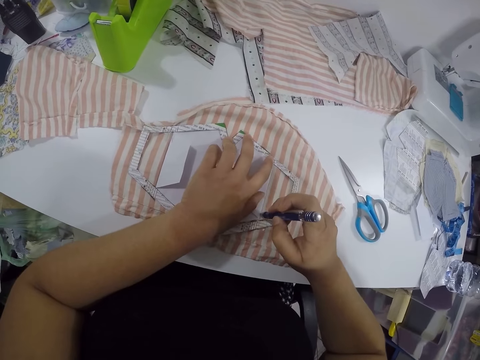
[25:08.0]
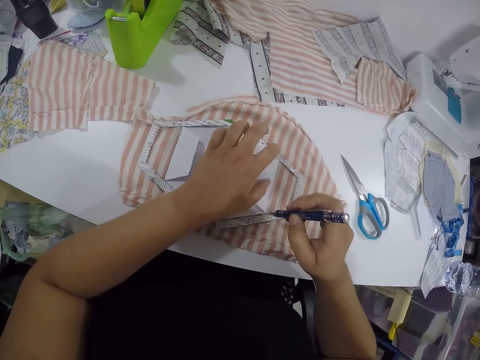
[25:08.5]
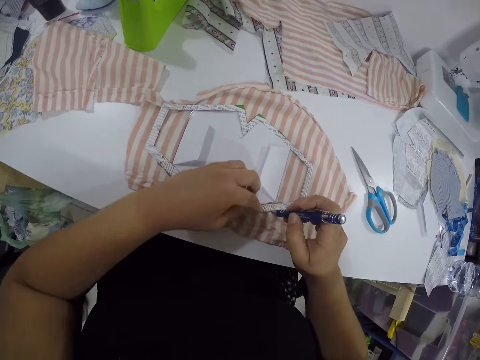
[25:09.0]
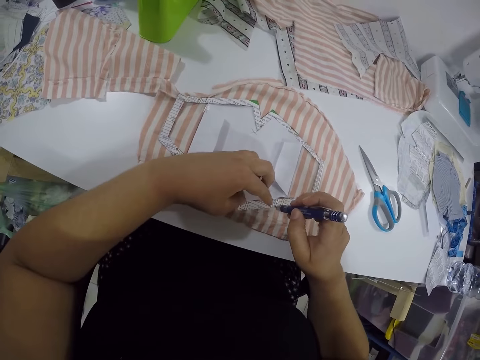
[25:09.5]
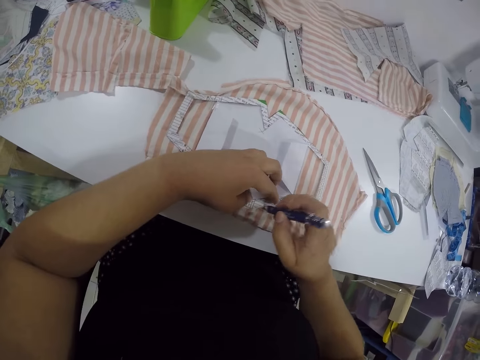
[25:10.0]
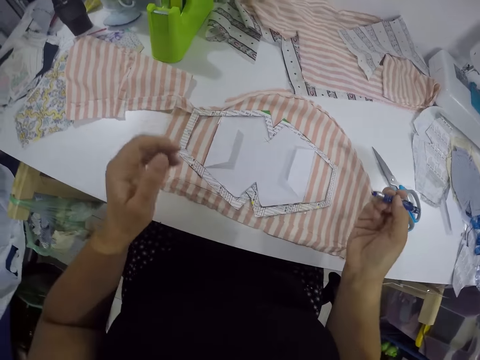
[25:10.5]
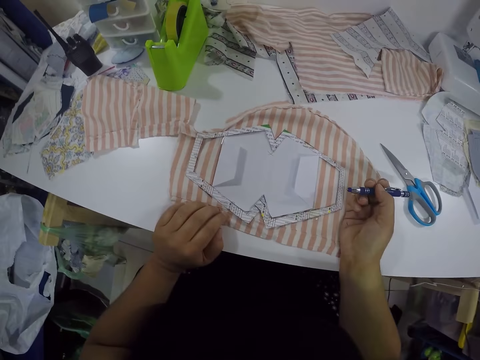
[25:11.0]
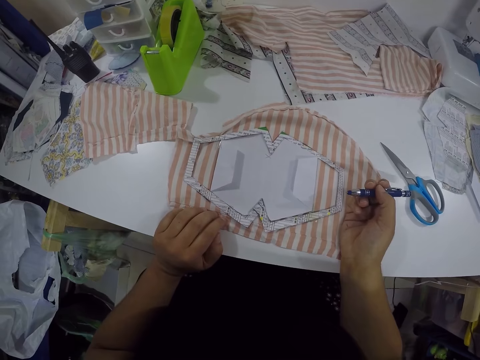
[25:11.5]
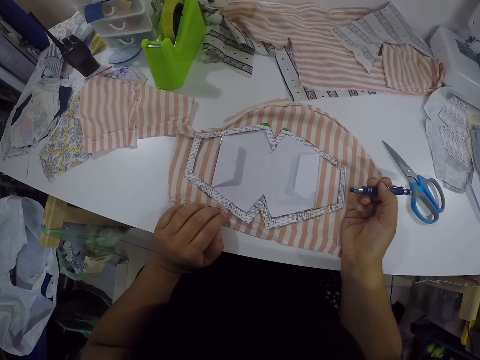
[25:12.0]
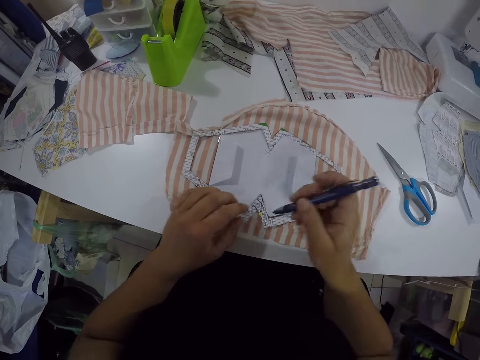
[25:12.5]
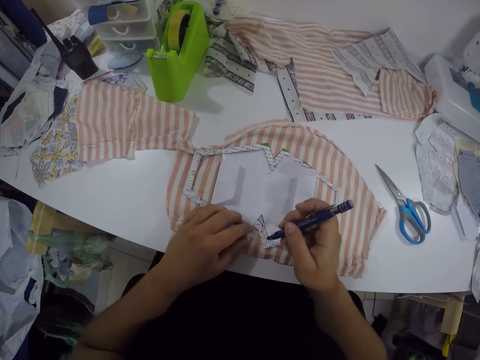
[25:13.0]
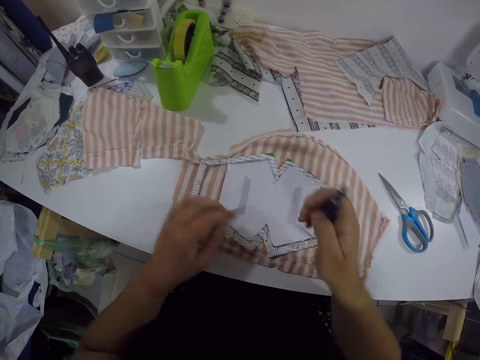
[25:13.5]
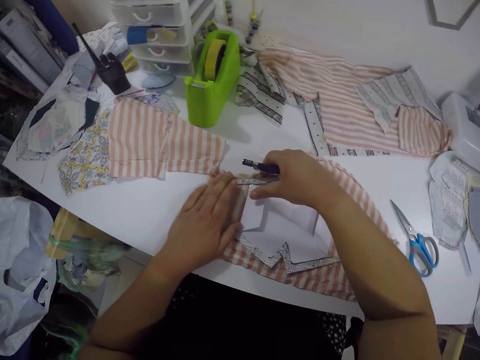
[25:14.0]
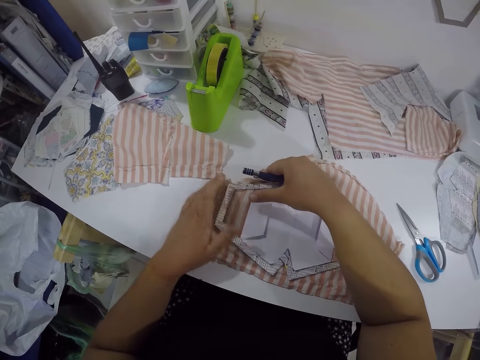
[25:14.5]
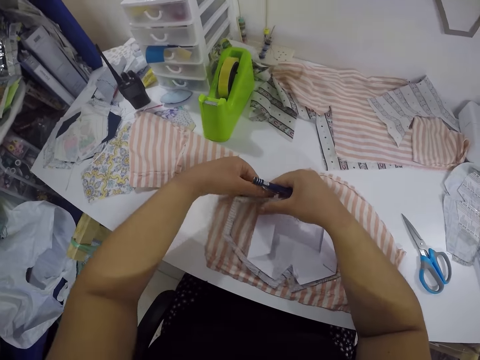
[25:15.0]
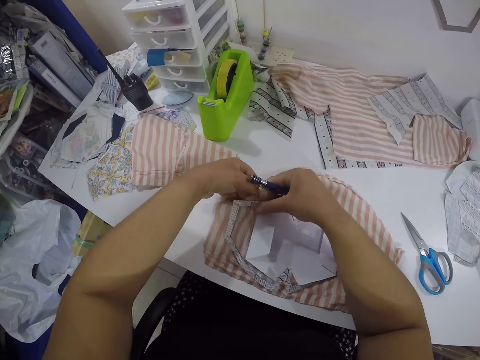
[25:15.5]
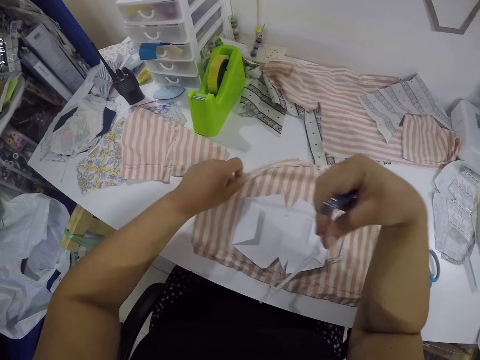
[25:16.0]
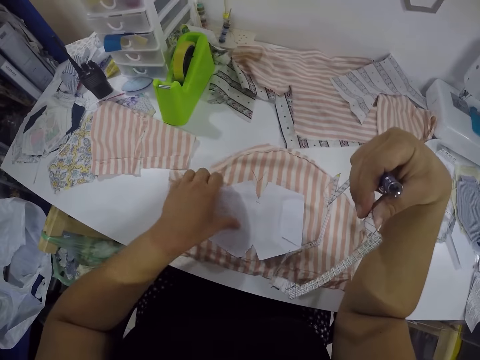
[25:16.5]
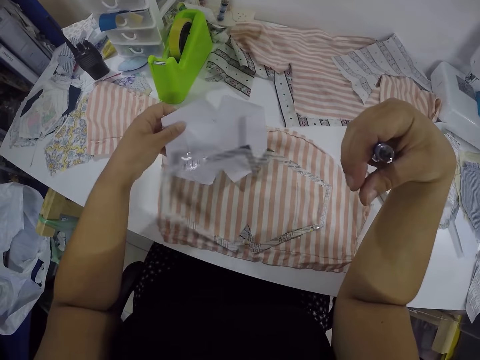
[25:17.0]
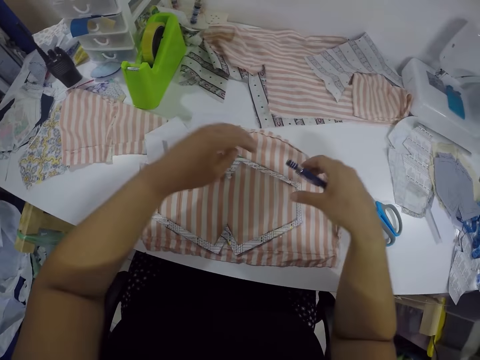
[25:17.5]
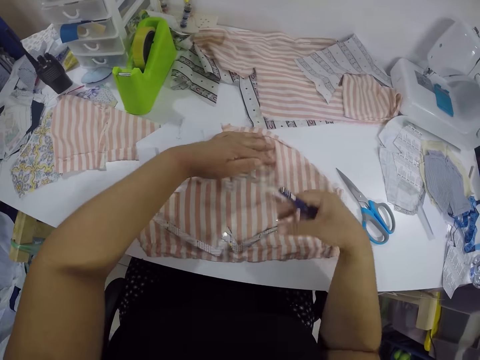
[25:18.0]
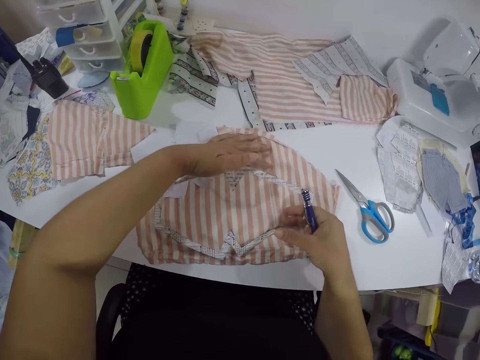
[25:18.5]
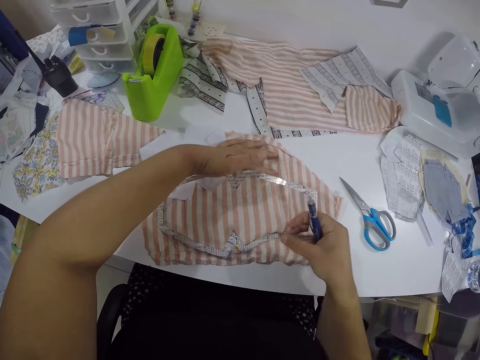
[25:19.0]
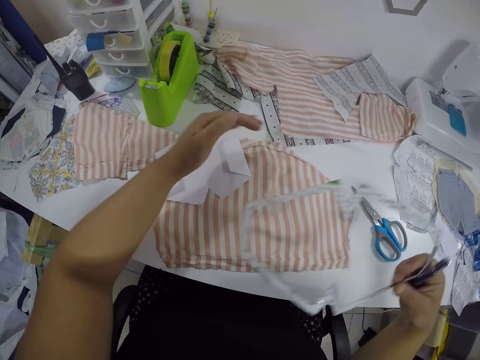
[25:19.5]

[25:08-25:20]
The camera wearer places her left hand on the cardboard frame. She traces on the piece of cloth with the pen on her right hand. She places her left hand on the piece of cloth. She picks the cardboard frame from the piece of cloth with her right hand. She picks the paper from the piece of cloth with her left hand. She drops the paper on the piece of cloth with her left hand. She picks the cardboard frame from the piece of cloth with her right hand. She places her left hand on the piece of cloth.

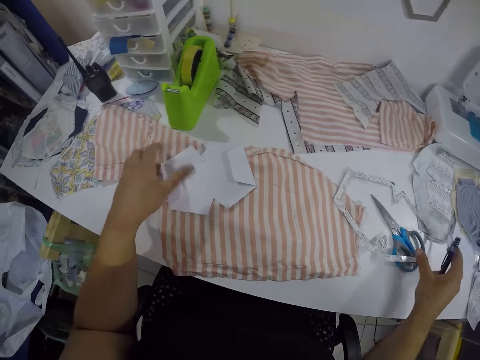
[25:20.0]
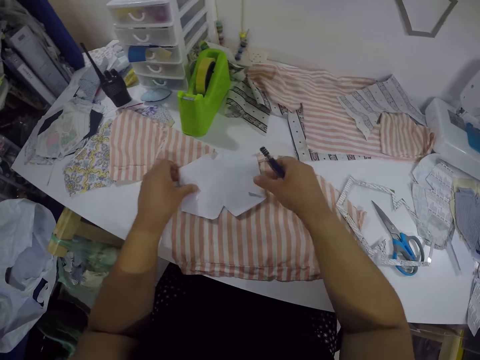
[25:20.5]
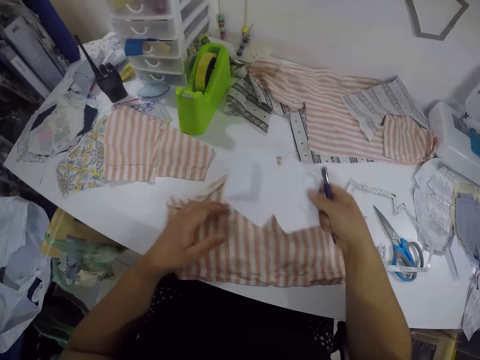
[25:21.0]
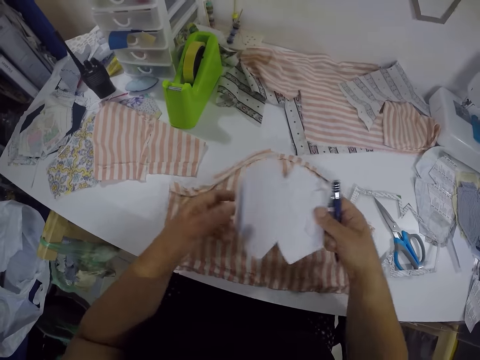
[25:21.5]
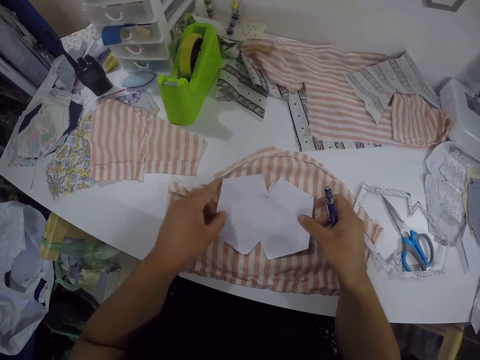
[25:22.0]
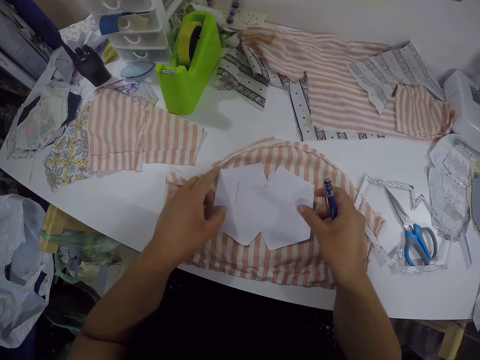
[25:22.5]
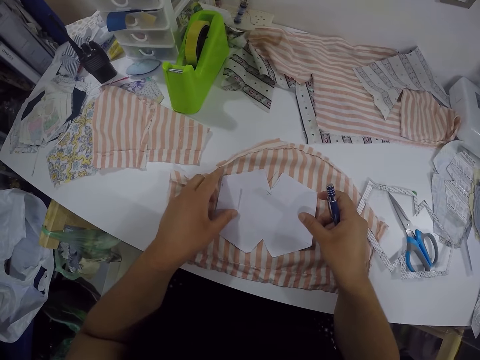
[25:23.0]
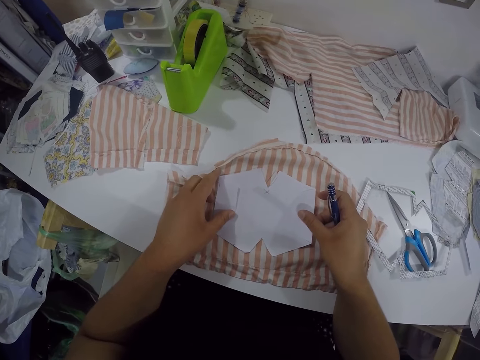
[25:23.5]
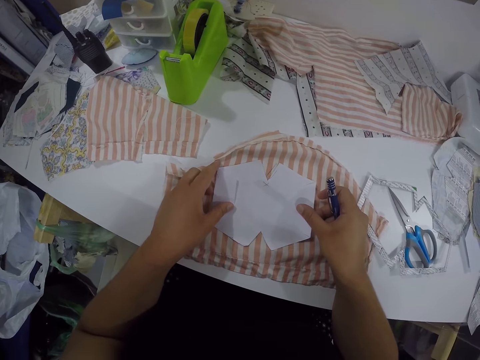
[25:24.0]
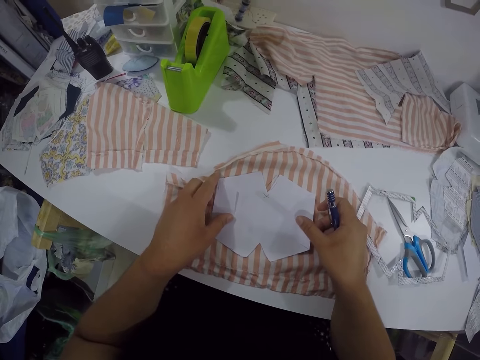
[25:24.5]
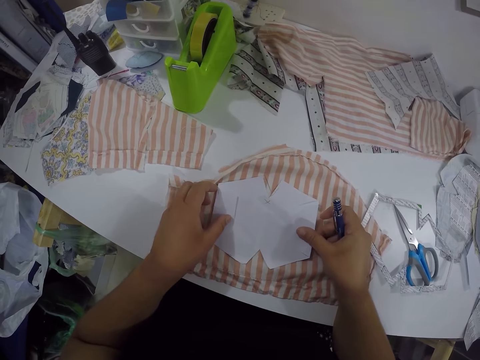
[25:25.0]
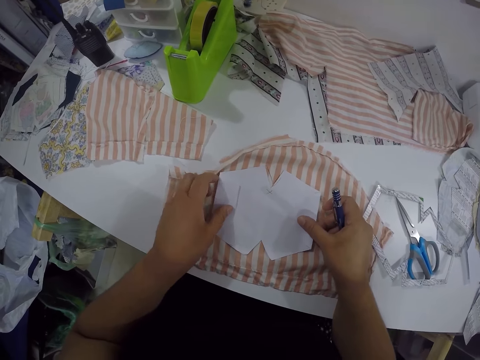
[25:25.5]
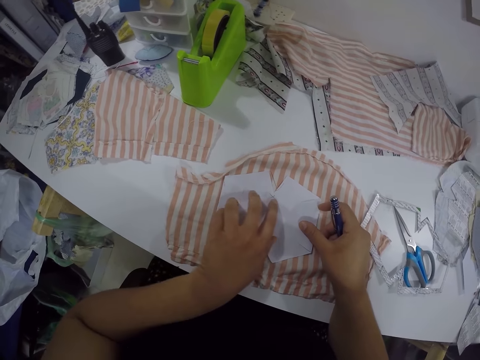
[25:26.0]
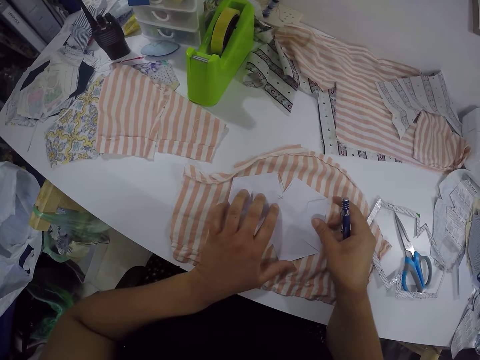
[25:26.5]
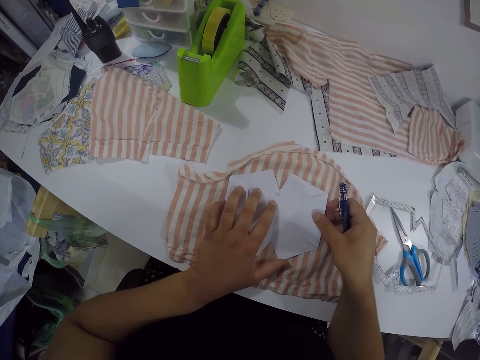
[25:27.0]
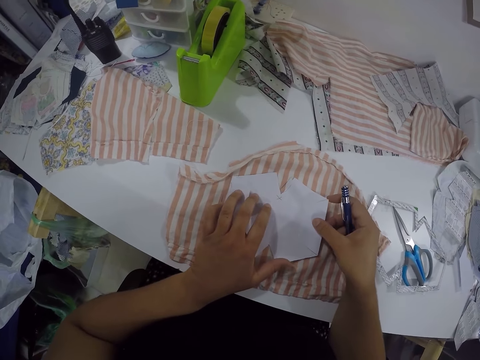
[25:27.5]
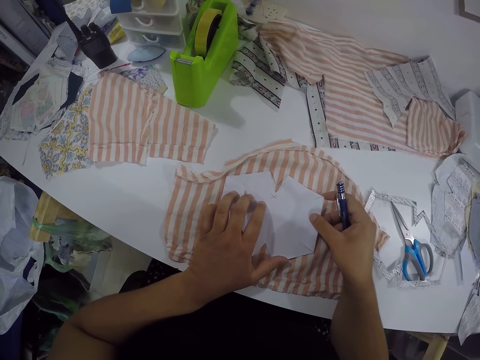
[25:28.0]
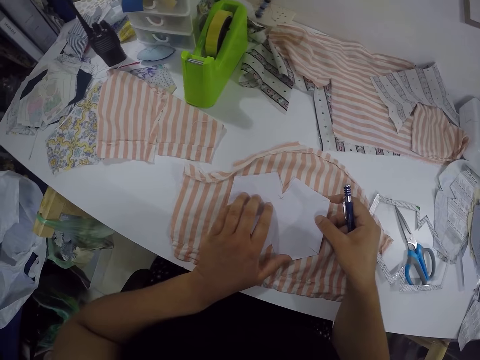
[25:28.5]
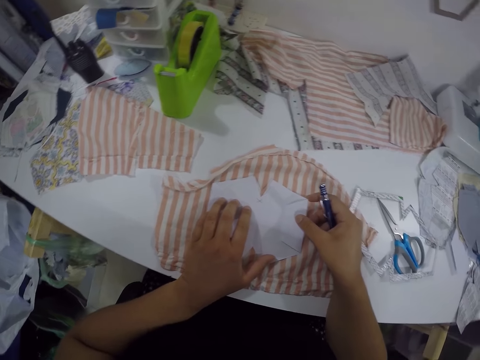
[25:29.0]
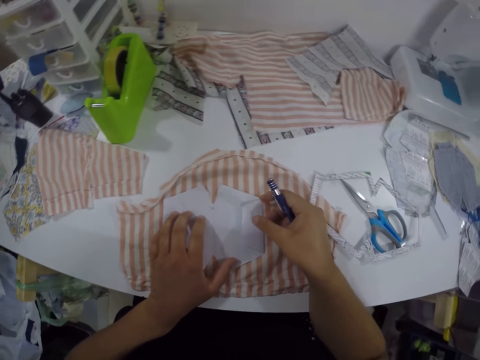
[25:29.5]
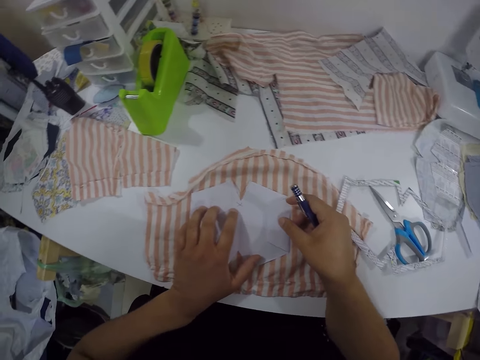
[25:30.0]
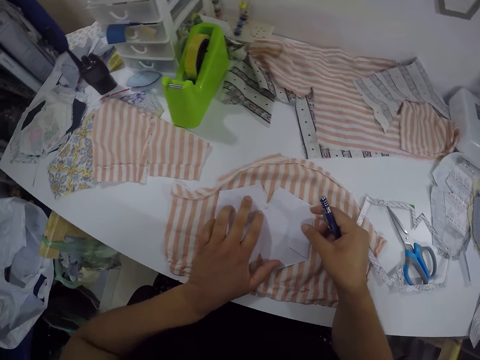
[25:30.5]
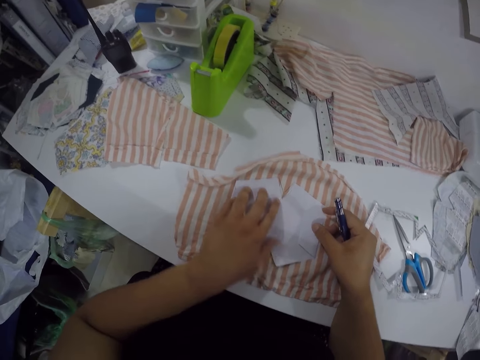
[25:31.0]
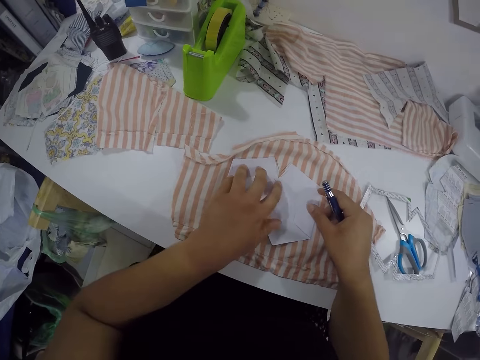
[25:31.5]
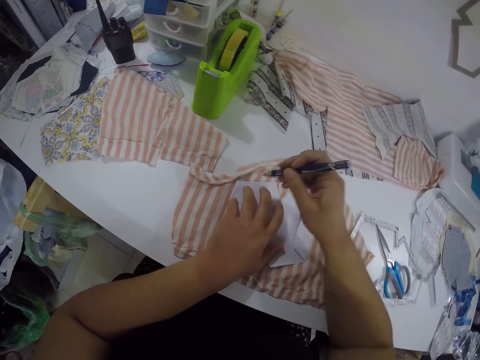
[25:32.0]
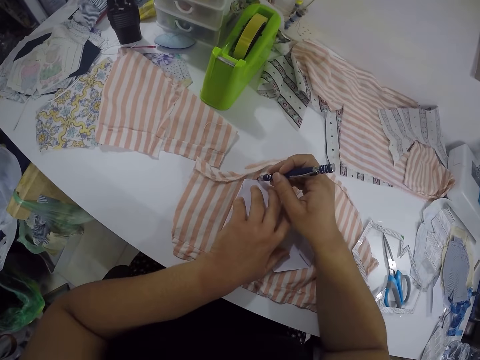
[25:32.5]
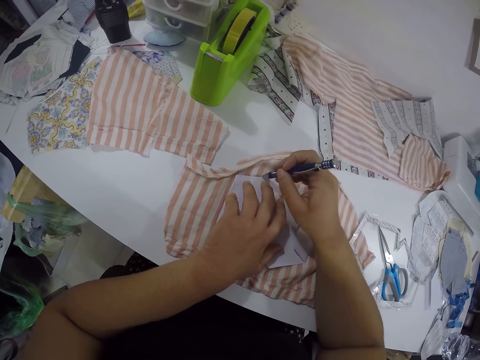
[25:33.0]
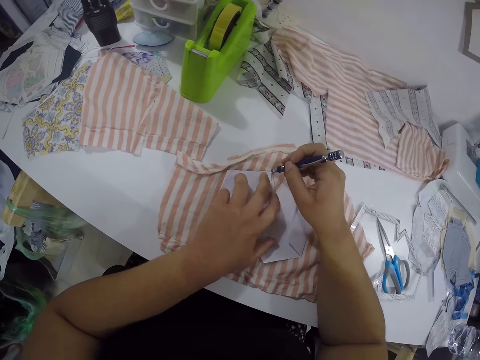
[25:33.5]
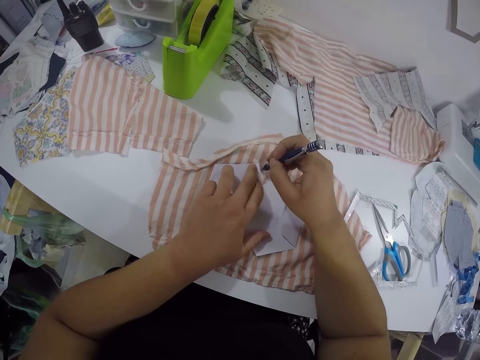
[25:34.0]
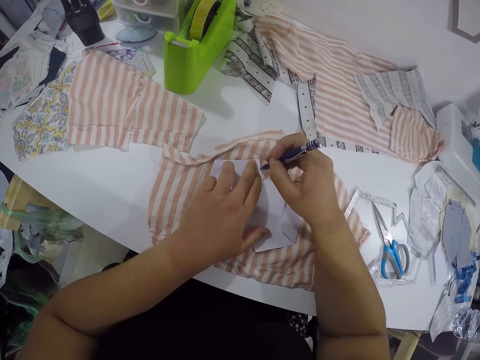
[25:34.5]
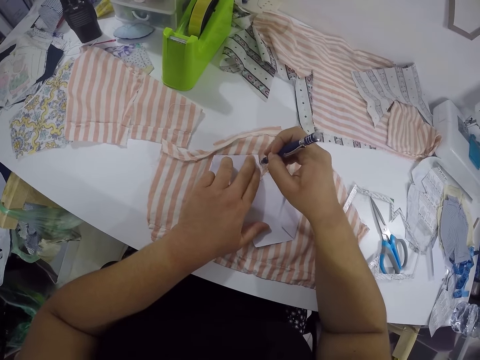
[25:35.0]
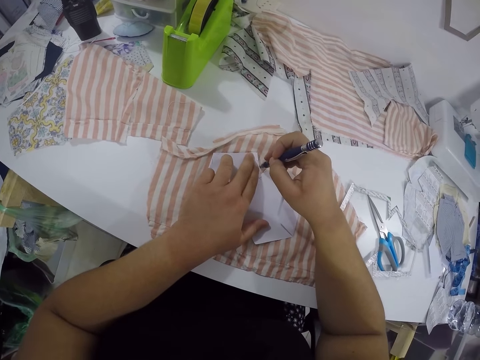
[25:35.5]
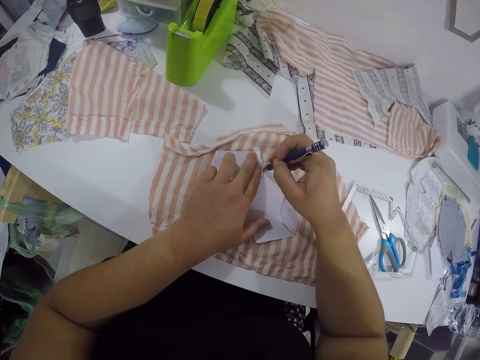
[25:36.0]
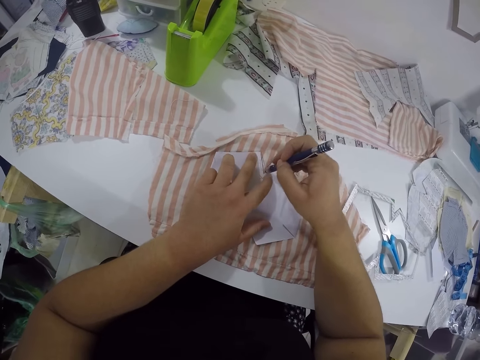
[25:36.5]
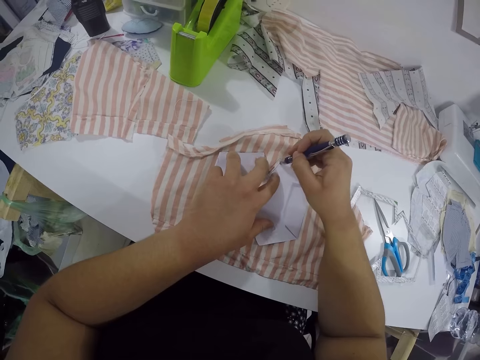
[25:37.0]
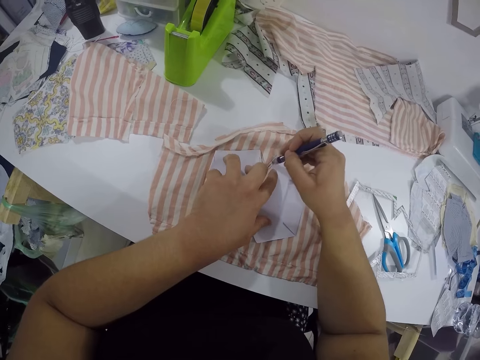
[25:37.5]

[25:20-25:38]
The camera wearer drops the cardboard frame on the table with her right hand. She picks the paper from the piece of cloth with both hands. She adjusts the piece of cloth on the table with both hands. She places the paper on the piece of cloth with both hands. She traces on the piece of cloth with the pen on her right hand.
